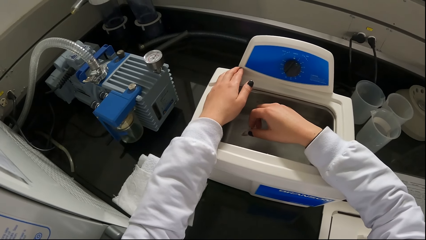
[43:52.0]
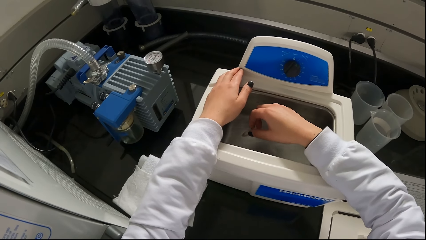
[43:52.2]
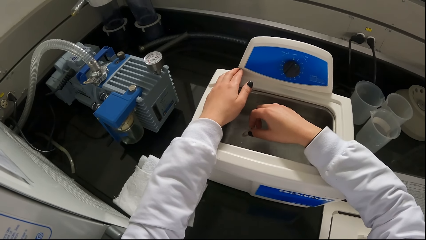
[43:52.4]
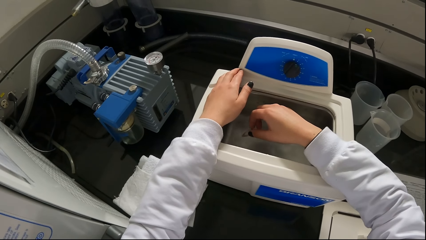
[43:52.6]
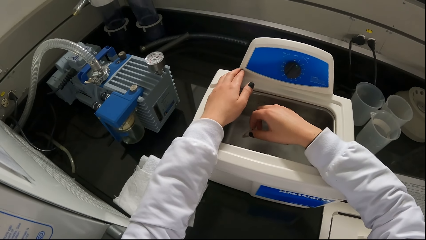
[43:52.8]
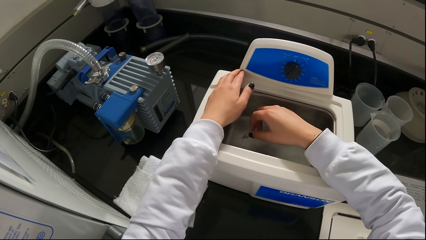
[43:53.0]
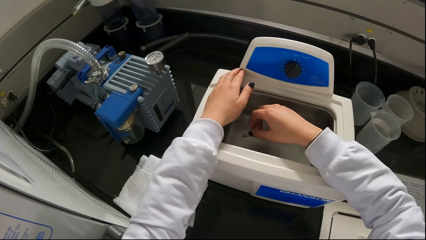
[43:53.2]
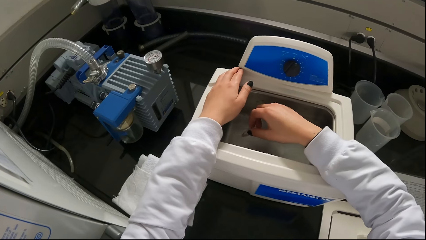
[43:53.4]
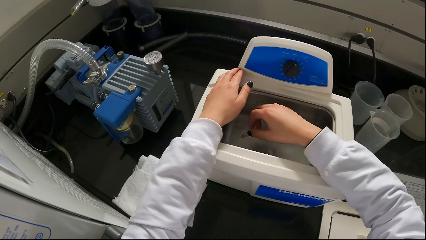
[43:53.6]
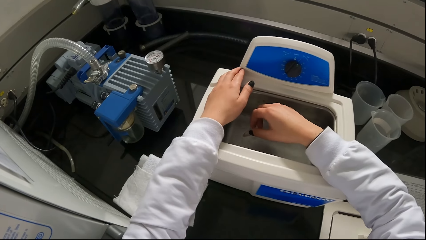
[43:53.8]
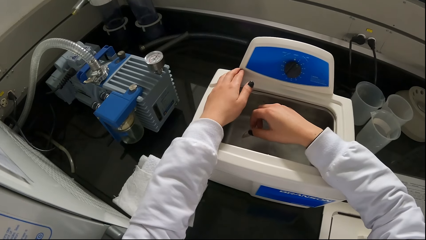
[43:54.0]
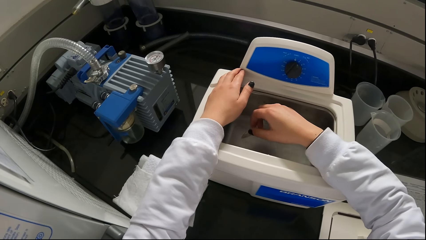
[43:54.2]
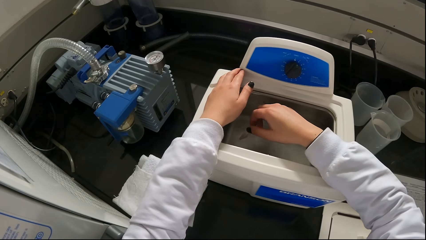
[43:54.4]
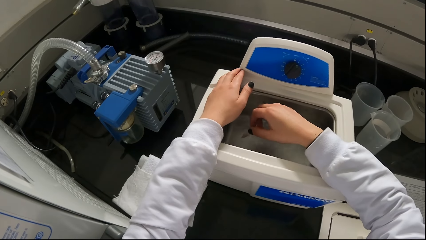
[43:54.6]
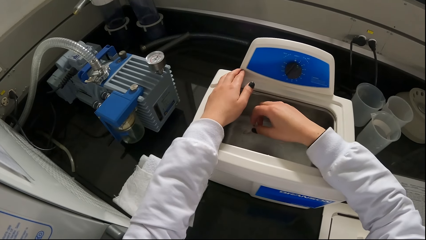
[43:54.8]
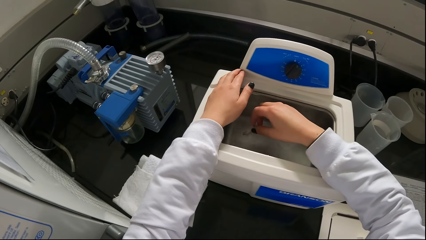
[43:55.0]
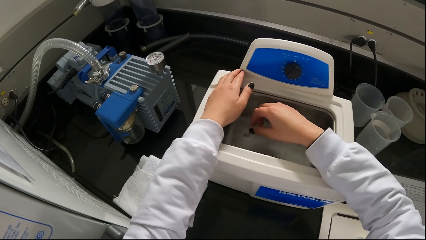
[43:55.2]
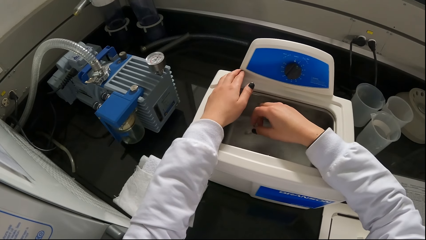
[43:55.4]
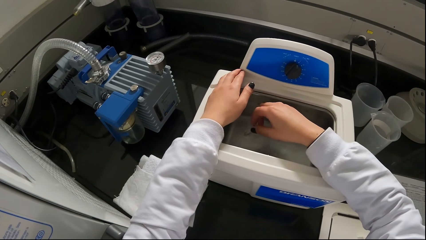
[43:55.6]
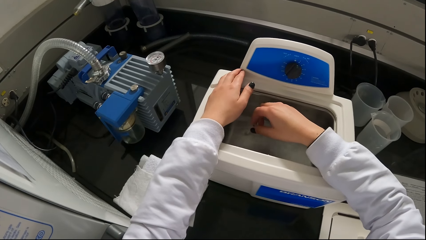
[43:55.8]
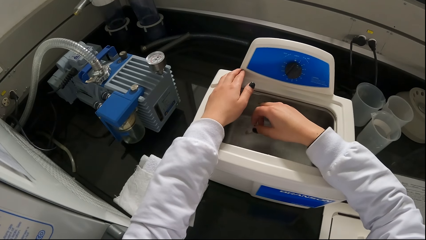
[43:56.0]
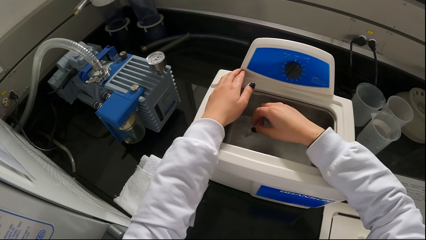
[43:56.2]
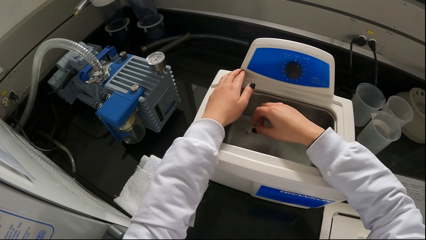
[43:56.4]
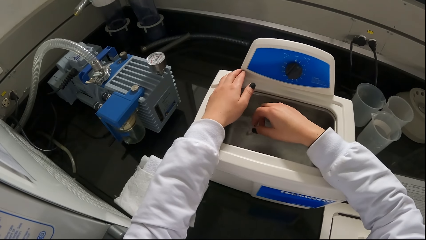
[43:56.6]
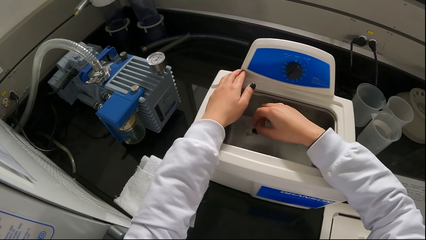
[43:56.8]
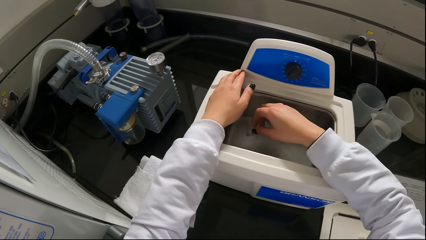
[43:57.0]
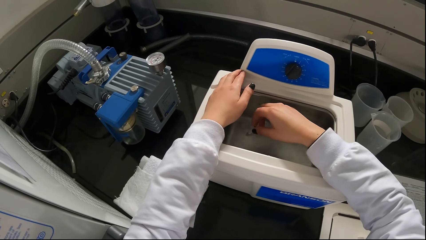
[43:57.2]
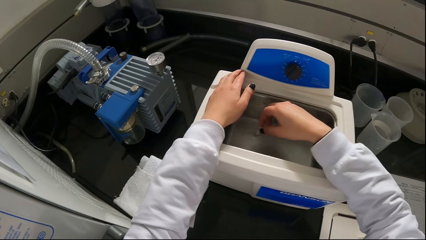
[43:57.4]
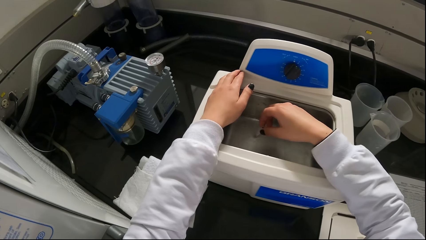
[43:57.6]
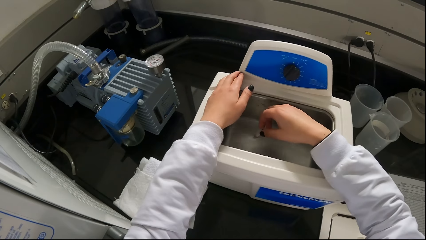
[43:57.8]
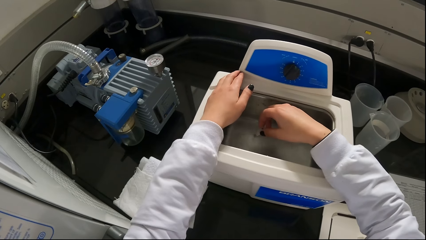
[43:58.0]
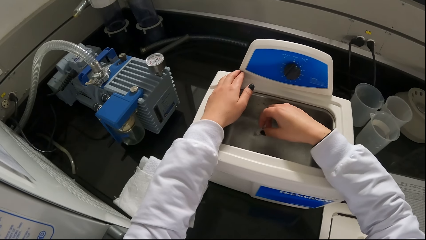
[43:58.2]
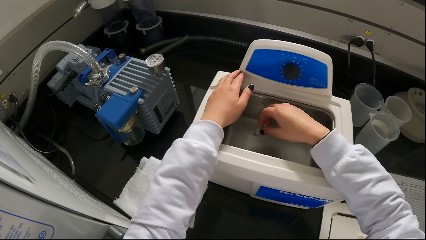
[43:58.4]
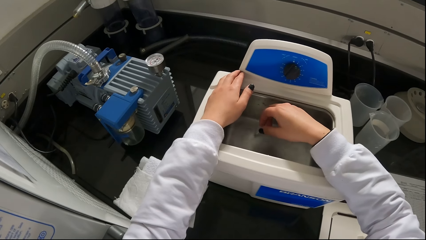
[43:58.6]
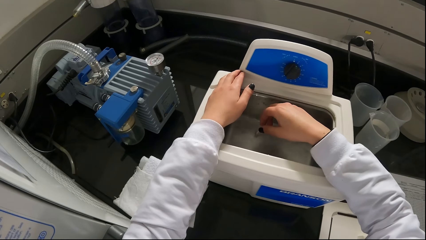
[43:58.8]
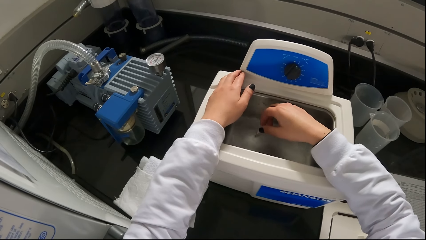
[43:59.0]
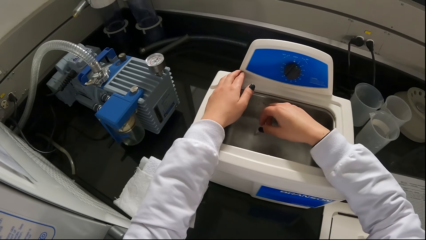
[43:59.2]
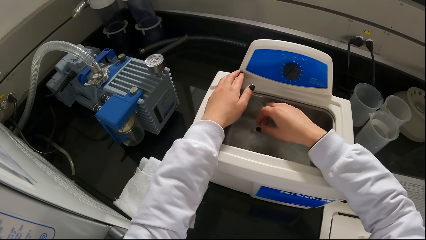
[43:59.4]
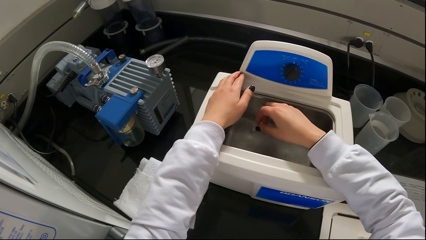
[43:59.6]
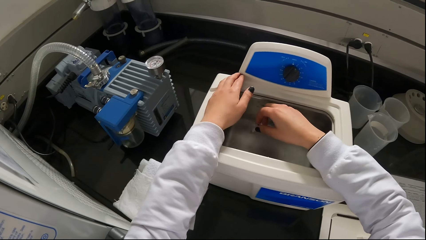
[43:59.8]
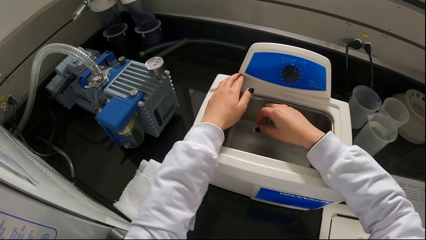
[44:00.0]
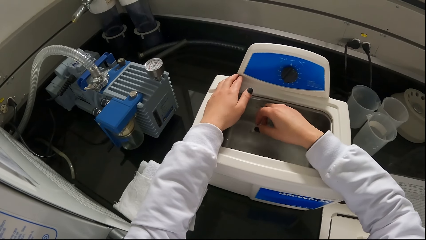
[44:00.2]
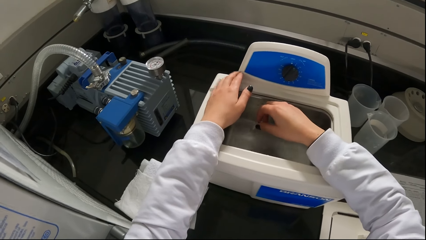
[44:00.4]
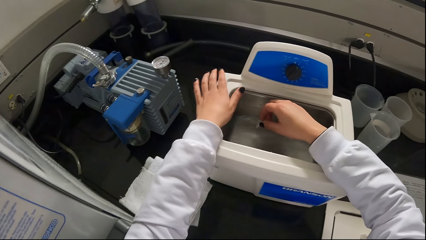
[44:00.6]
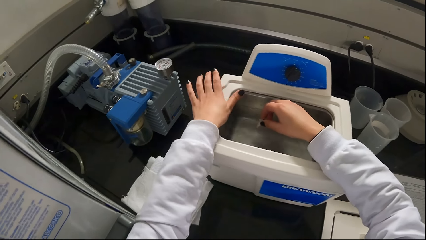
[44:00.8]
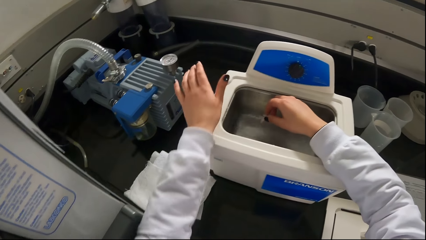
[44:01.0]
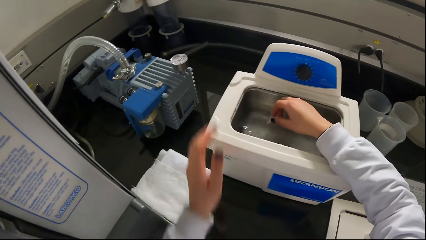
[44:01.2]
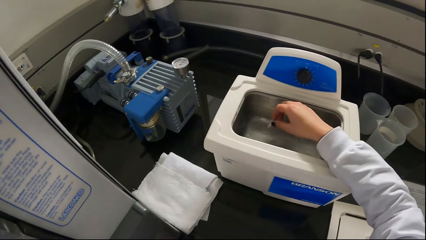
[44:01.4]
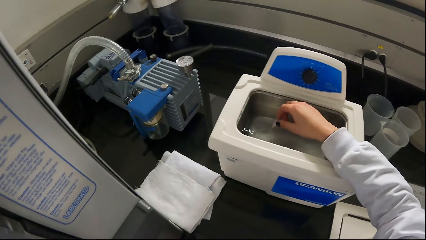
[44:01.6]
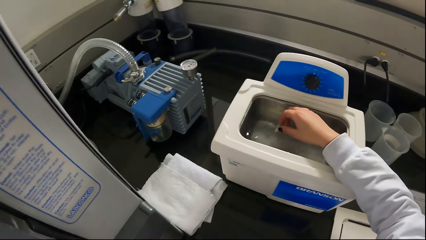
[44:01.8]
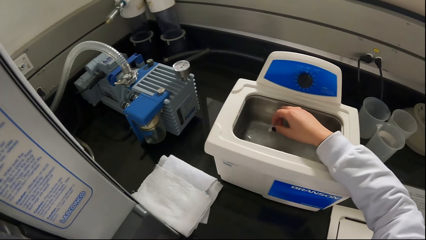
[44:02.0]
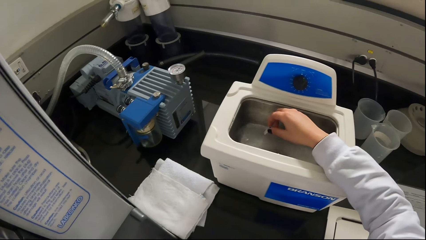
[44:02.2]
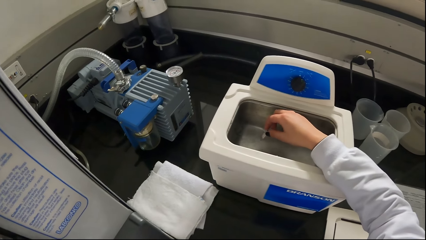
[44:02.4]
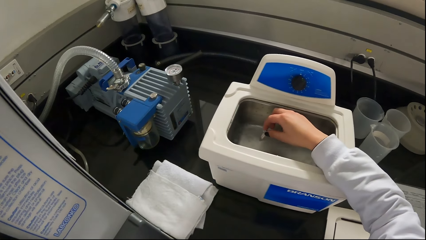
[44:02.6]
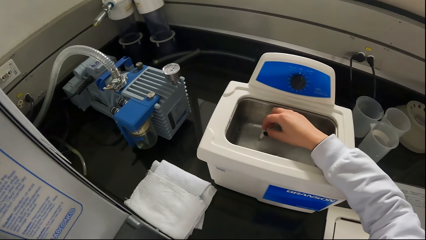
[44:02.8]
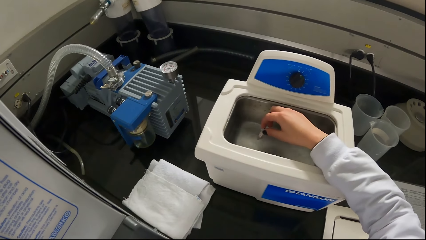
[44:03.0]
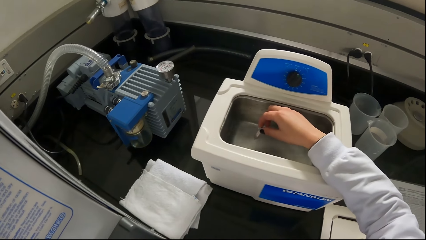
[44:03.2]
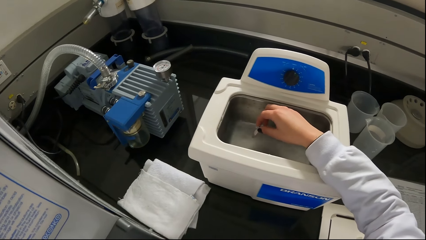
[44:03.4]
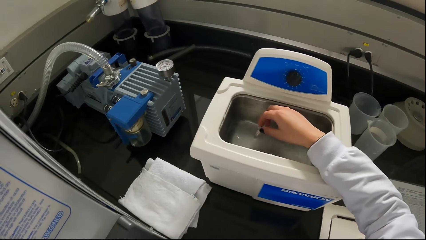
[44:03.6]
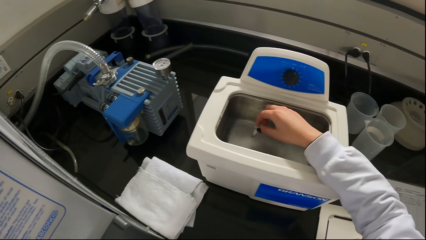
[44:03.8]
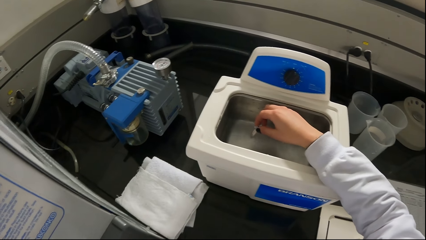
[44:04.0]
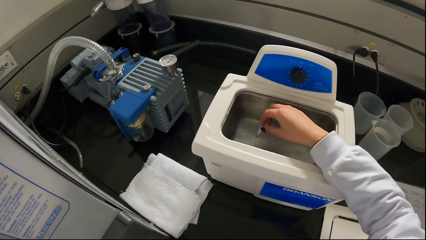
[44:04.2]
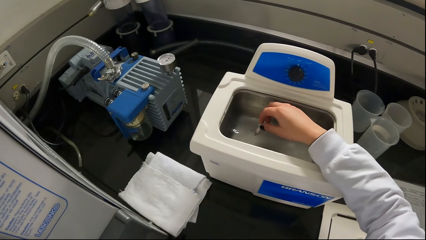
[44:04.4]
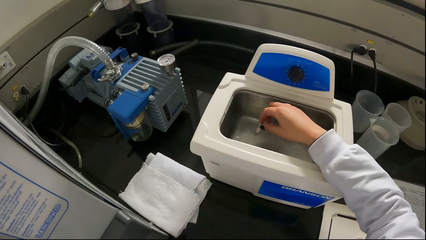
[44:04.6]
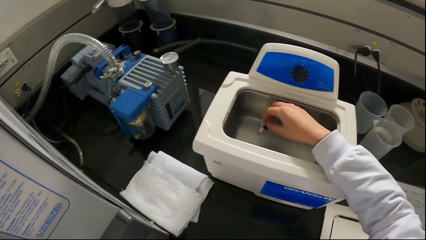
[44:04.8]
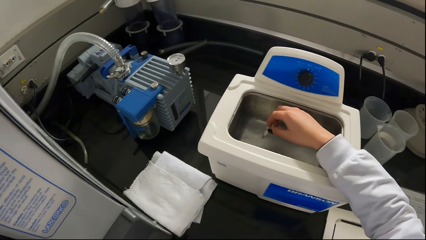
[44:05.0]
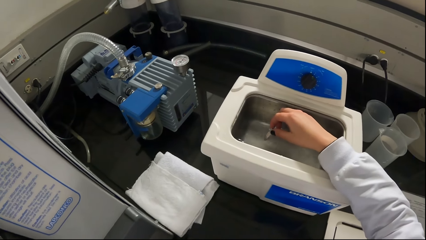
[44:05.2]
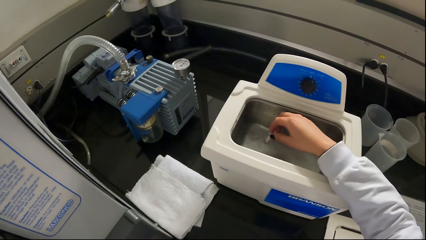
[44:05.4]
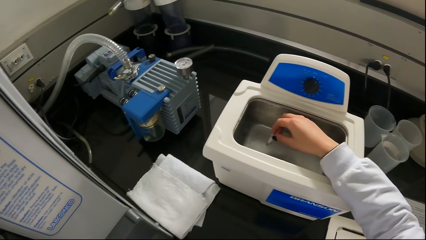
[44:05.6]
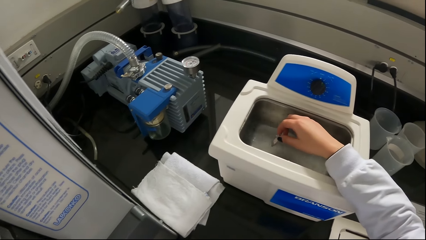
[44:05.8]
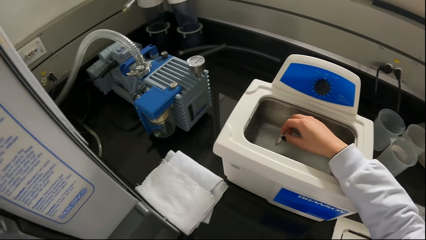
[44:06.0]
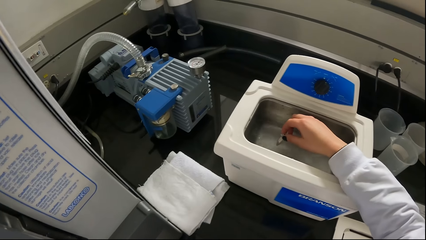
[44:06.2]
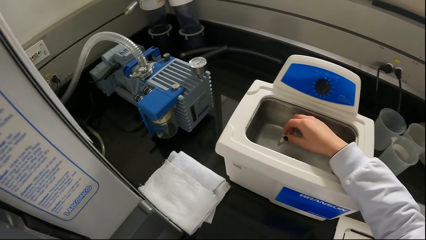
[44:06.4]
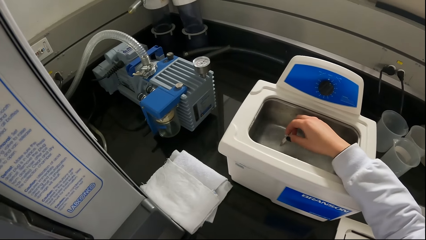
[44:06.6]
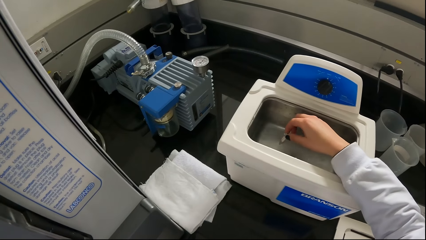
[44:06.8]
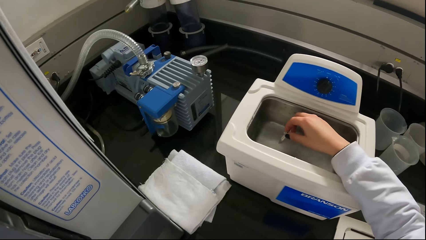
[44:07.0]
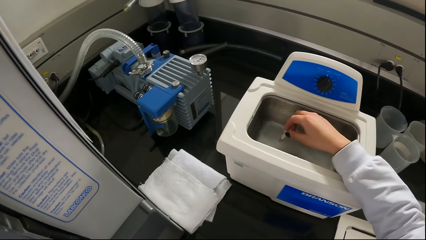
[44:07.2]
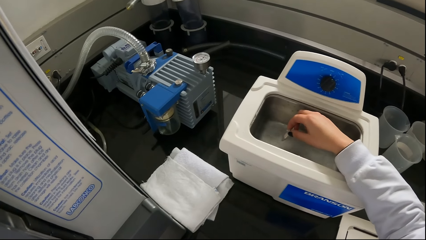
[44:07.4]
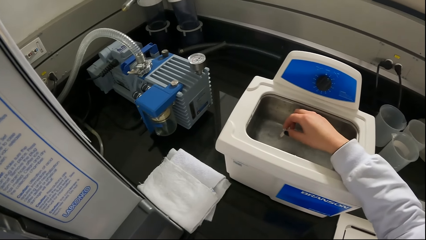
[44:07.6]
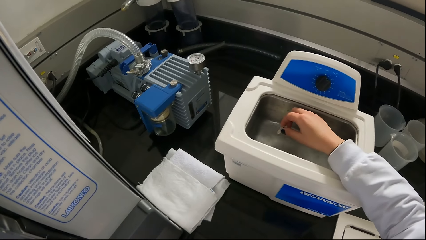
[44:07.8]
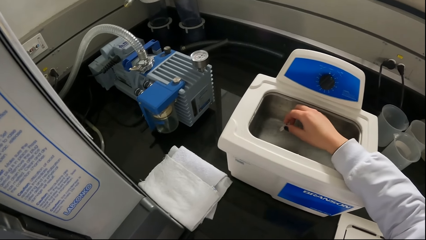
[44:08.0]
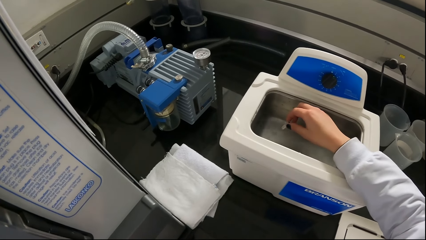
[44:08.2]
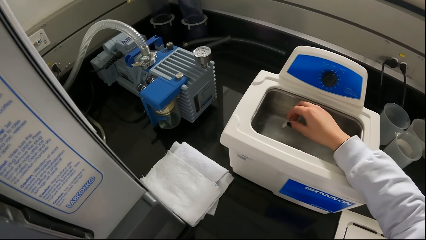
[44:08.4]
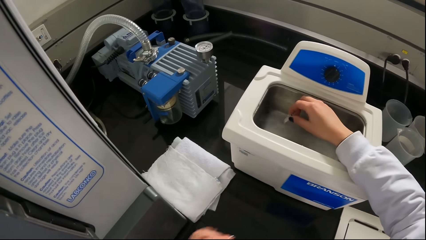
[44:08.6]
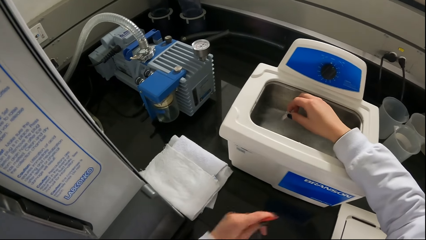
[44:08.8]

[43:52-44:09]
The camera wearer removes his left hand from the ultrasonic cleaner.
